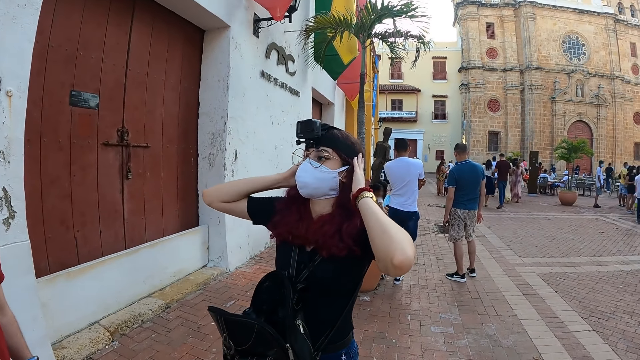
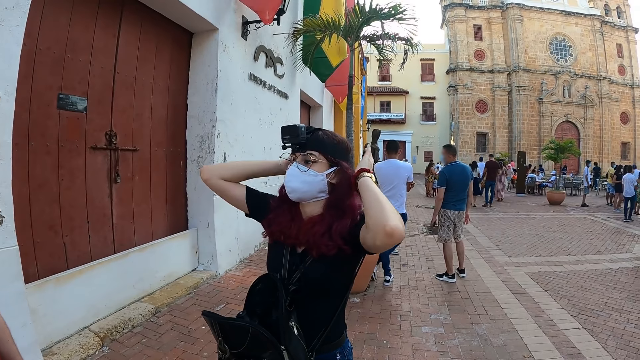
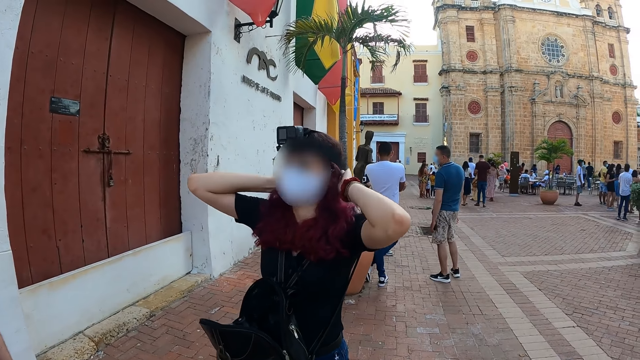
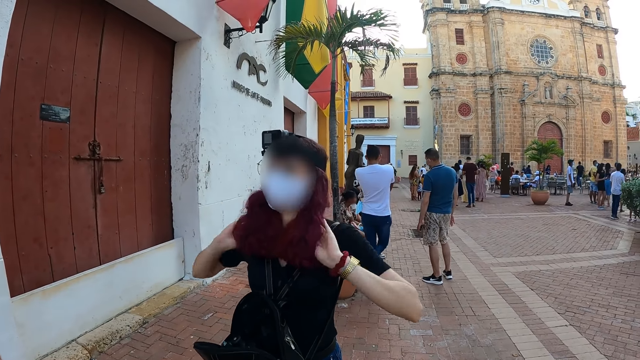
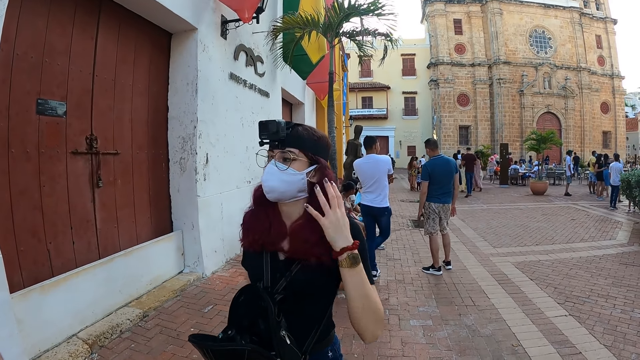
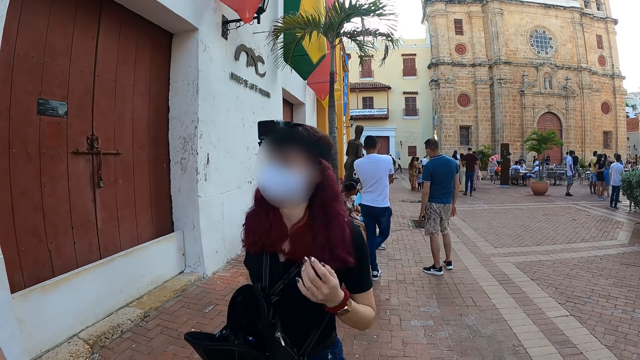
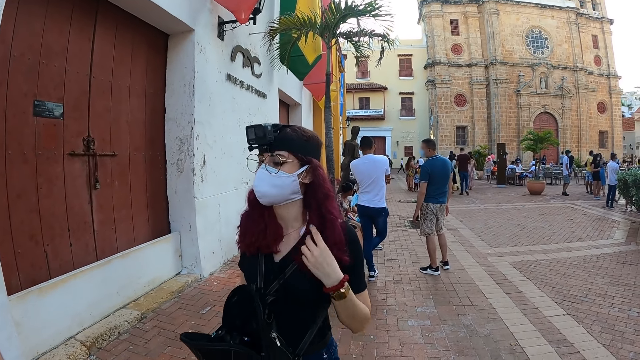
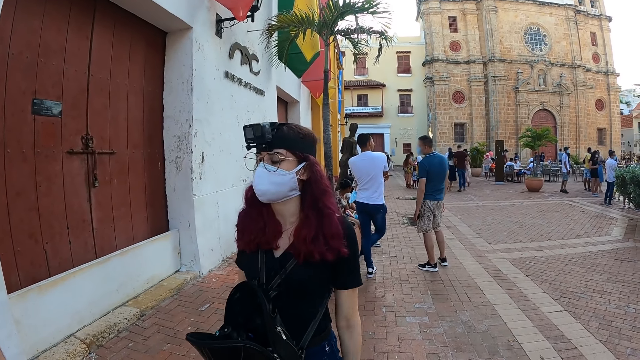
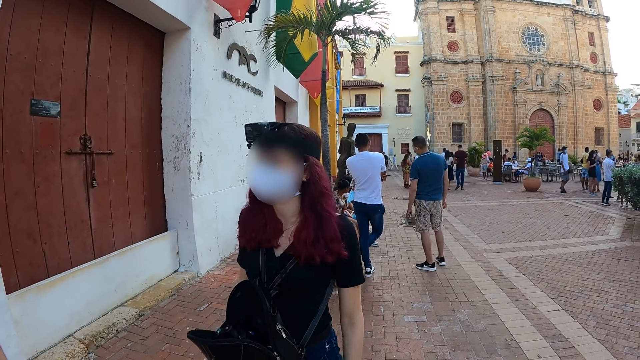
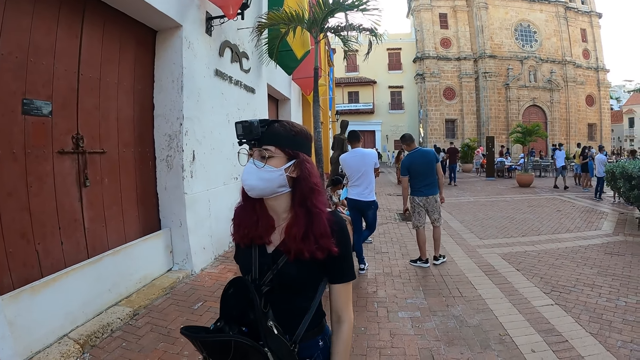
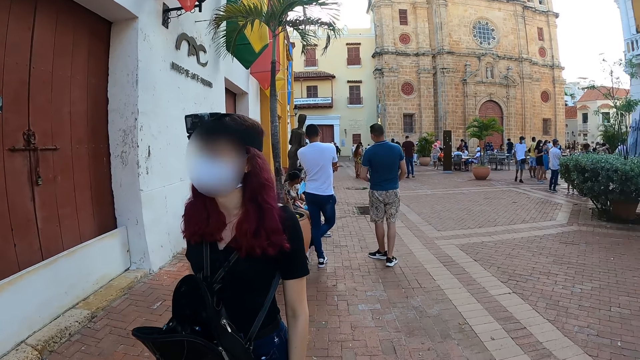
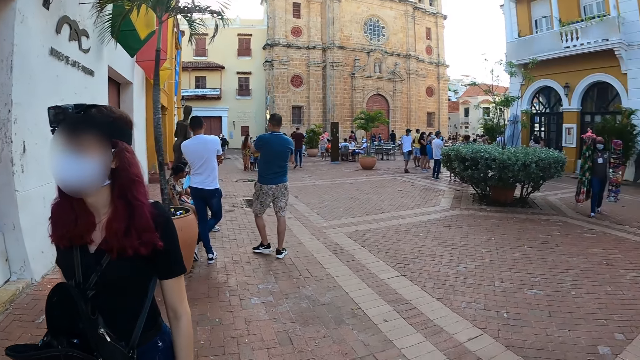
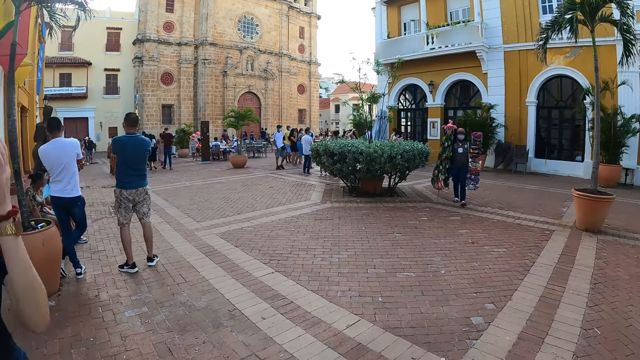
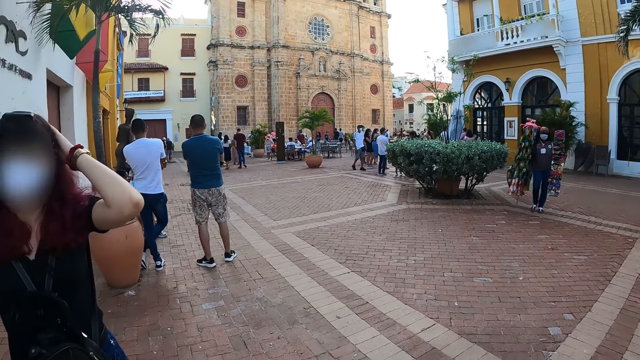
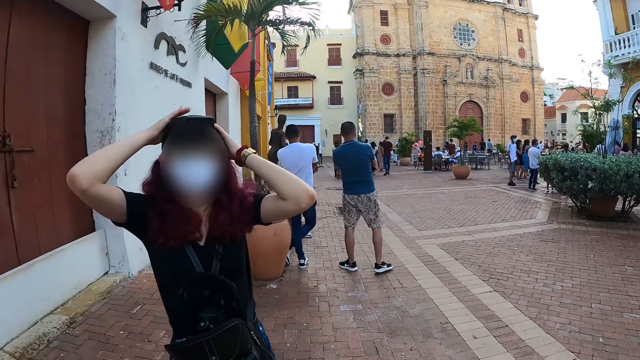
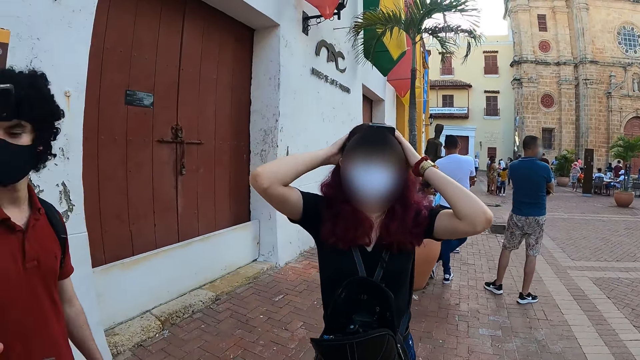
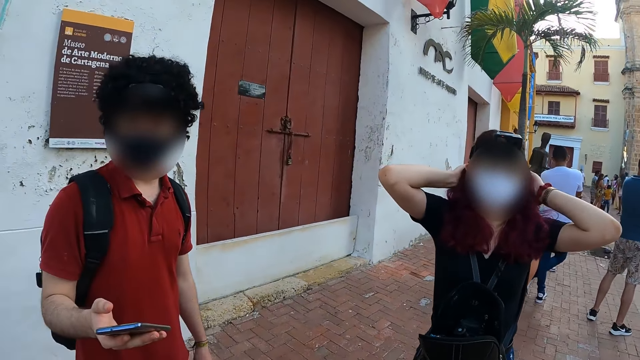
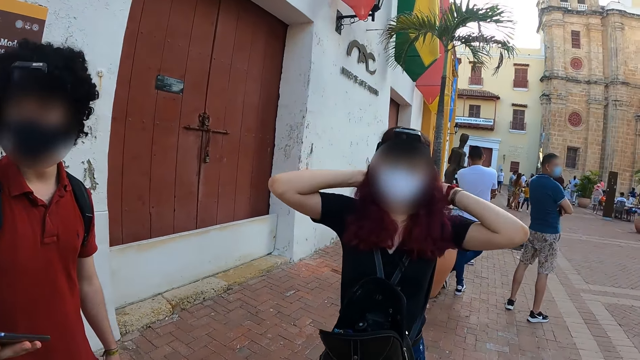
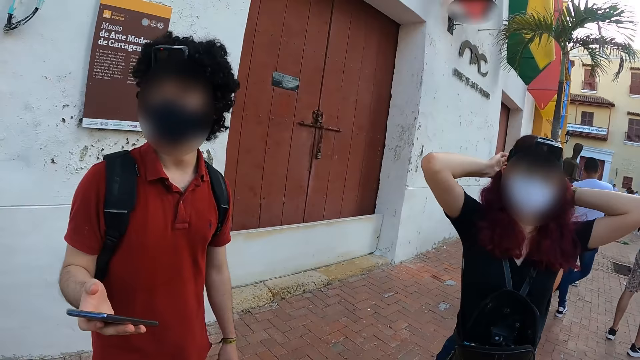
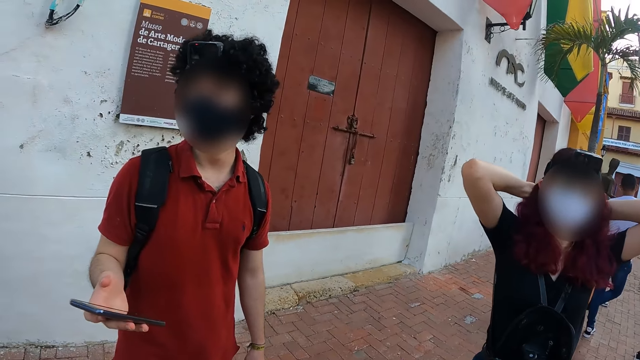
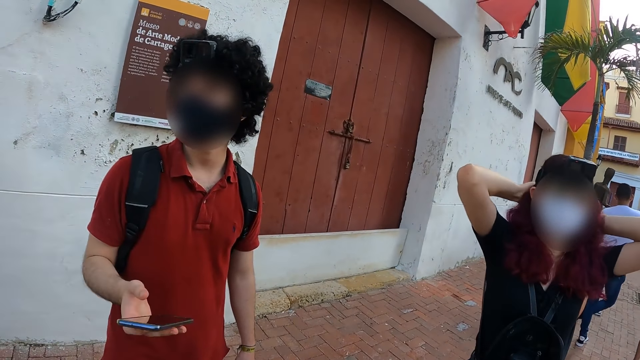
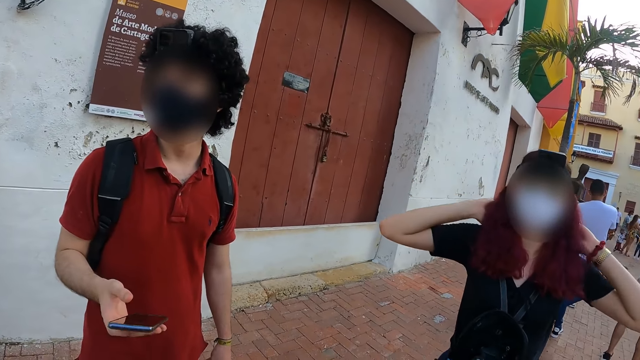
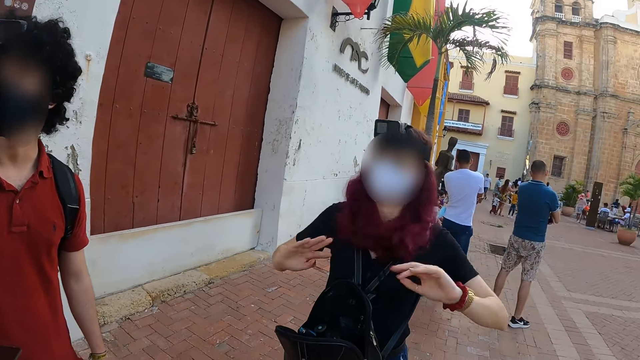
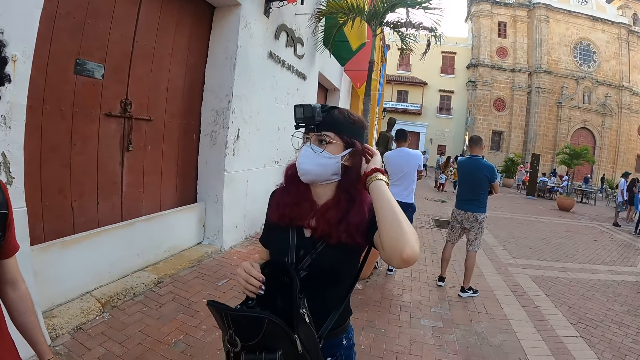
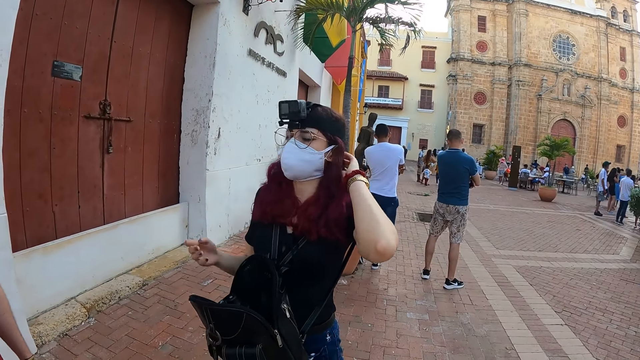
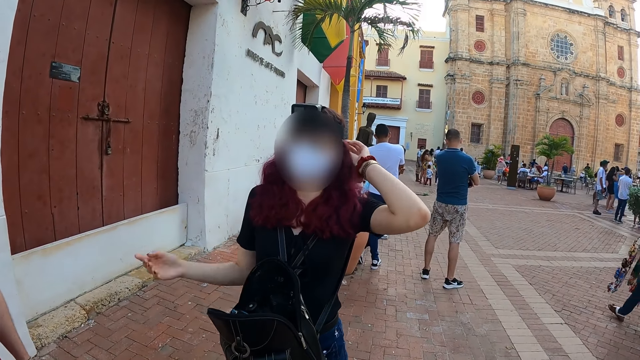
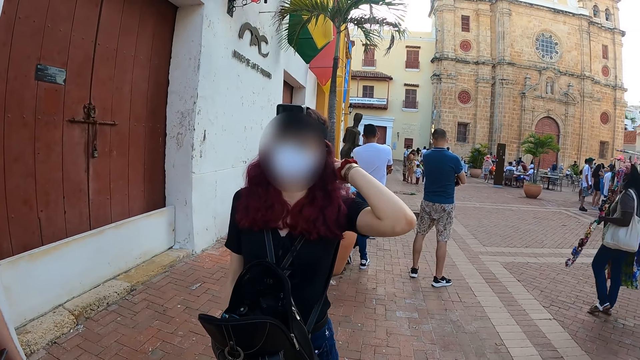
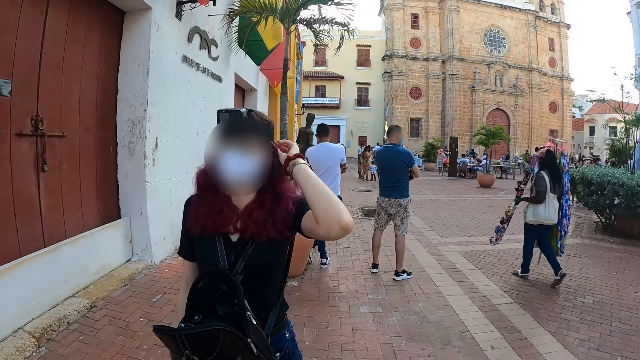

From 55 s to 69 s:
The woman converses with the man. She holds her hair with her left hand and touches her hair with the left hand. The camera wearer looks around. The woman touches her hair with both hands and holds her hair with both hands. The man holds the phone in his right hand. The boy looks at the phone. The camera wearer interacts with the man. The woman touches her hair with both hands, holds her hair with her left hand, and talks. The camera wearer interacts with the man and the woman.

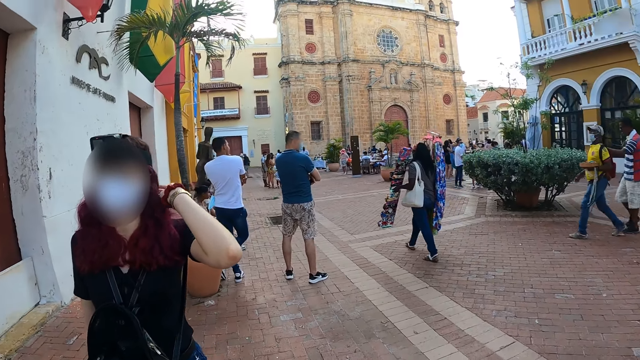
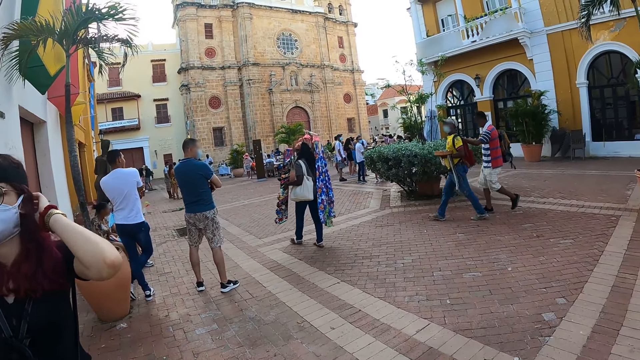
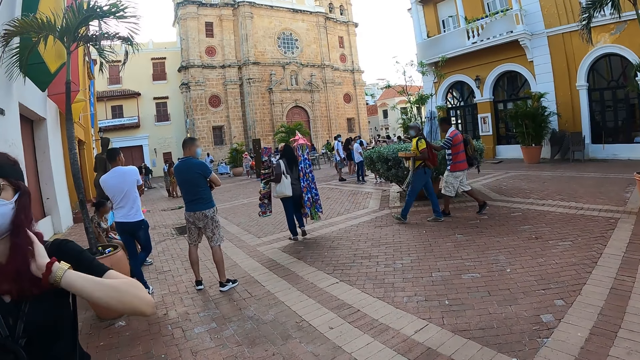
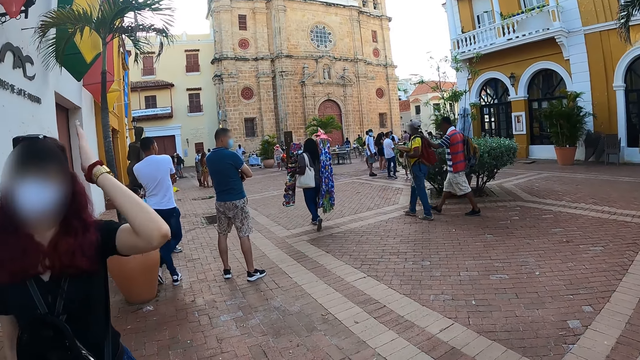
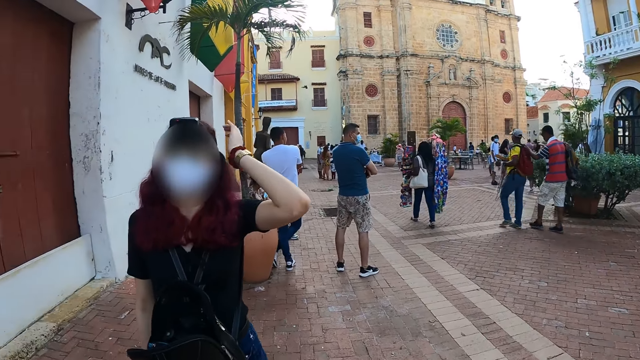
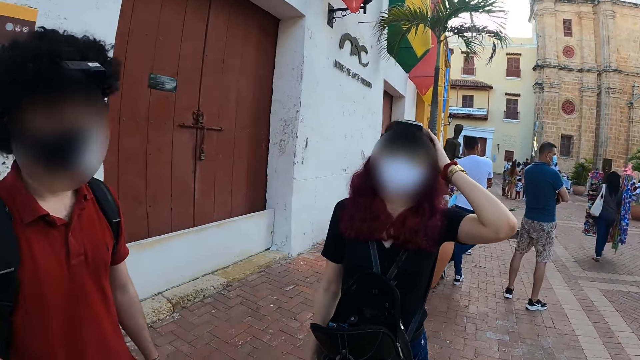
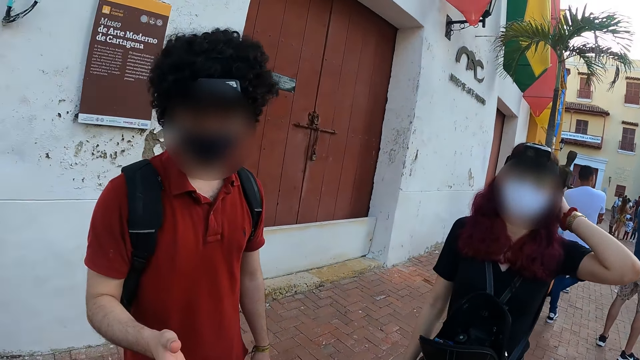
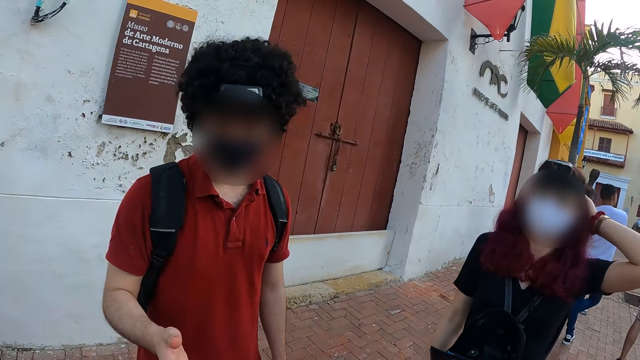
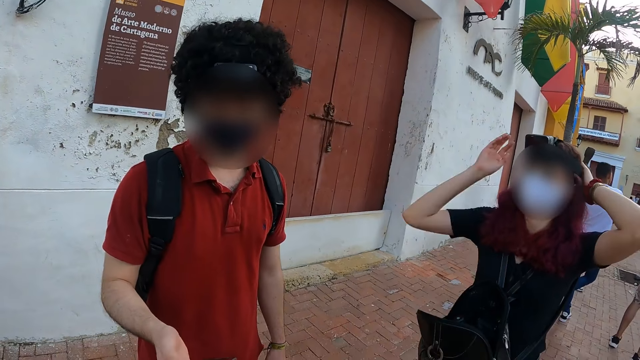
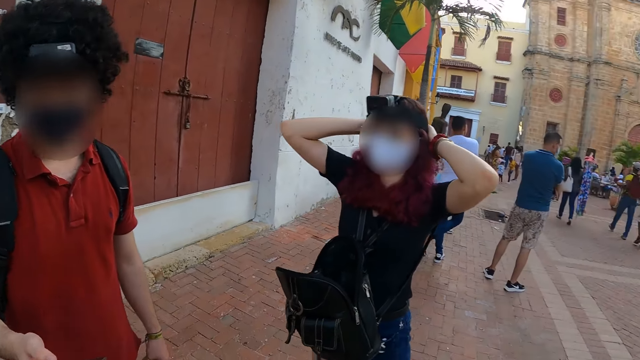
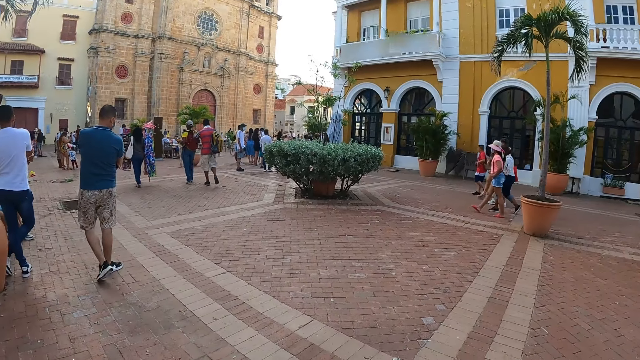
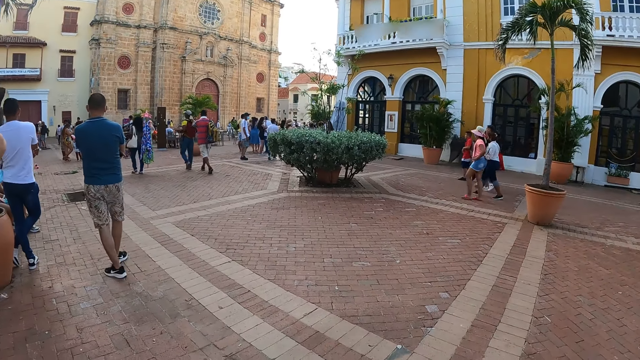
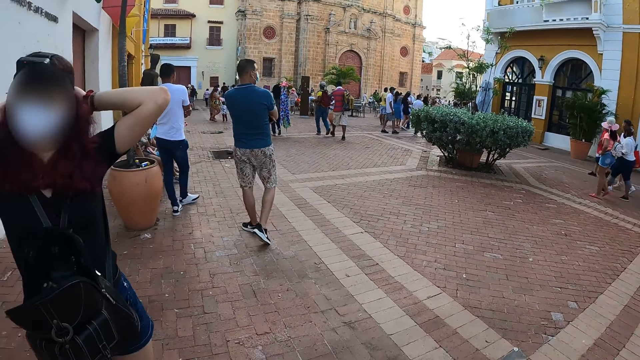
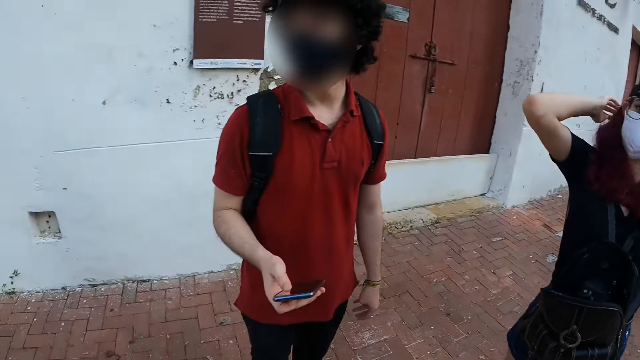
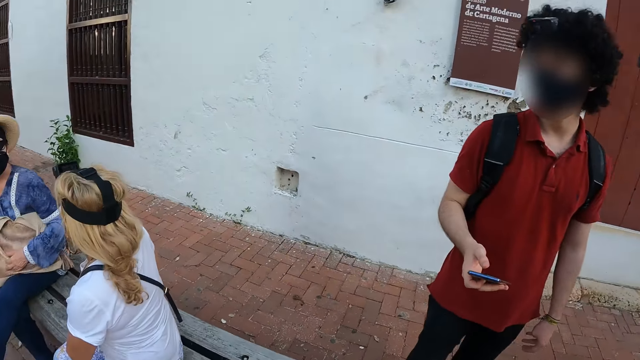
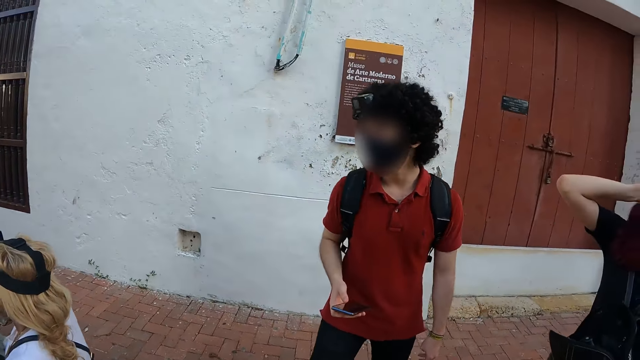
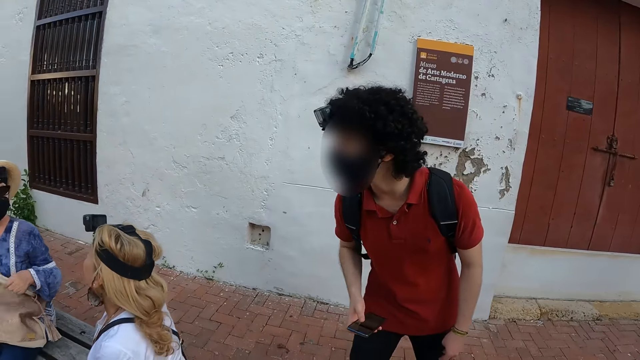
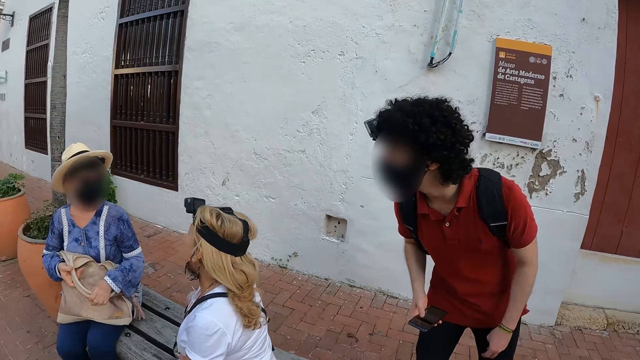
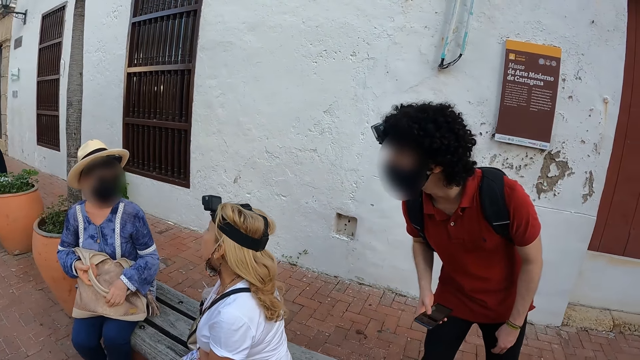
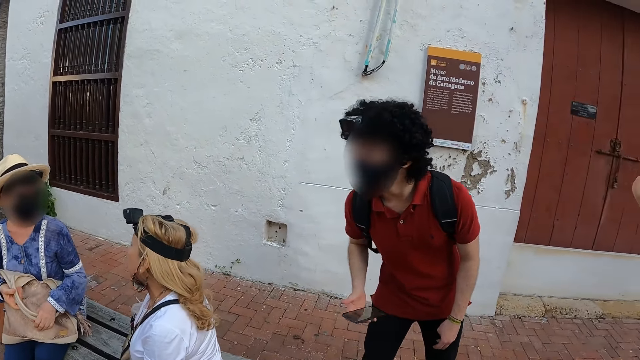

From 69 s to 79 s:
The camera wearer looks around. The woman holds her hair with both hands. The second woman interacts with the first woman.
